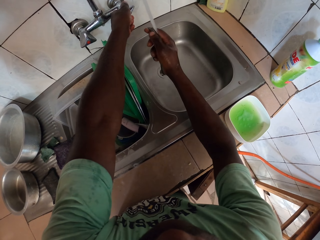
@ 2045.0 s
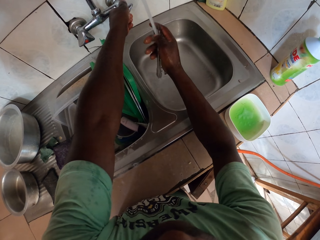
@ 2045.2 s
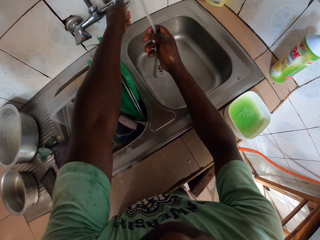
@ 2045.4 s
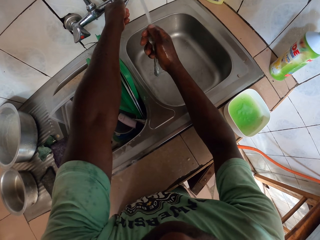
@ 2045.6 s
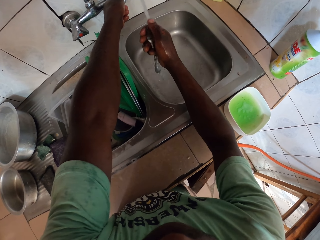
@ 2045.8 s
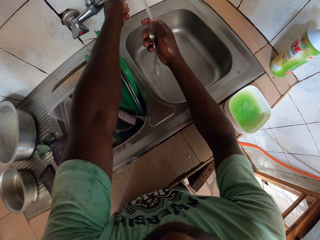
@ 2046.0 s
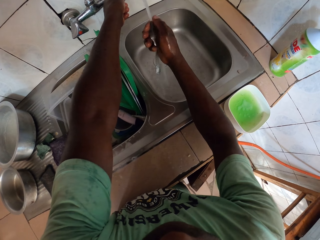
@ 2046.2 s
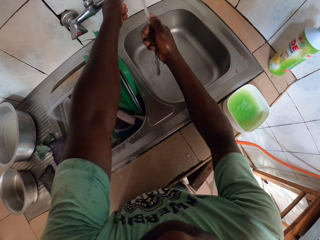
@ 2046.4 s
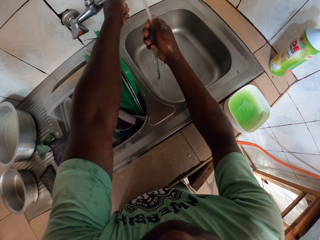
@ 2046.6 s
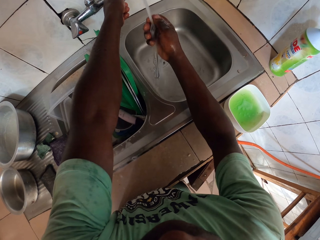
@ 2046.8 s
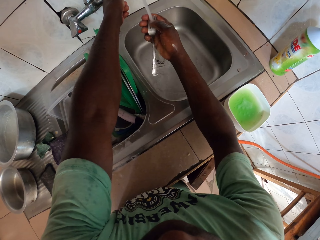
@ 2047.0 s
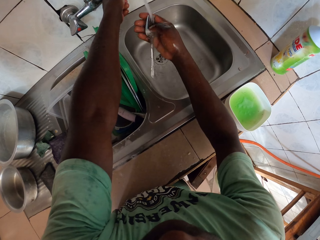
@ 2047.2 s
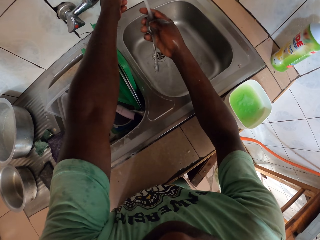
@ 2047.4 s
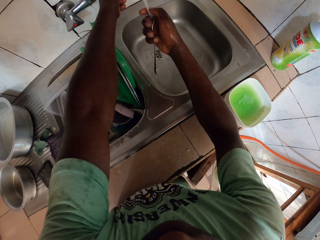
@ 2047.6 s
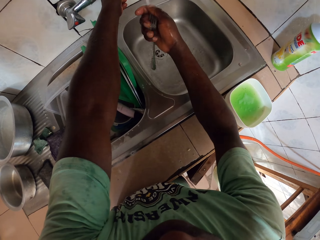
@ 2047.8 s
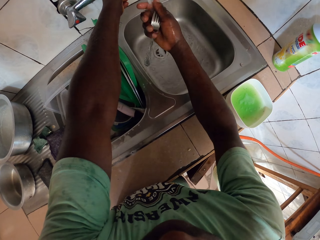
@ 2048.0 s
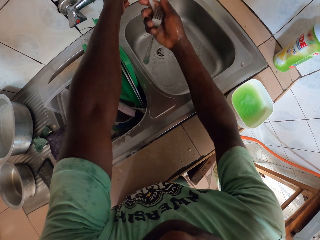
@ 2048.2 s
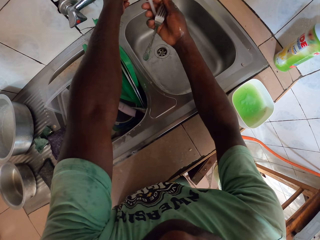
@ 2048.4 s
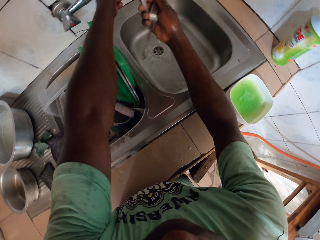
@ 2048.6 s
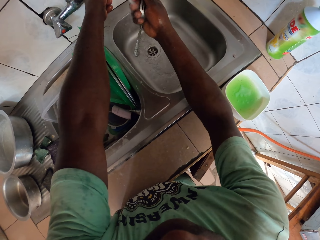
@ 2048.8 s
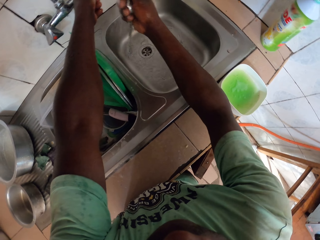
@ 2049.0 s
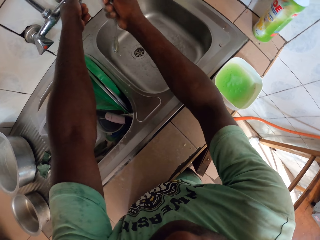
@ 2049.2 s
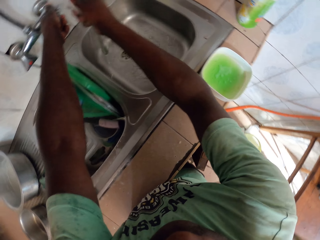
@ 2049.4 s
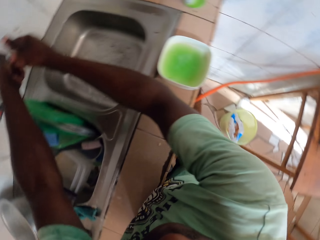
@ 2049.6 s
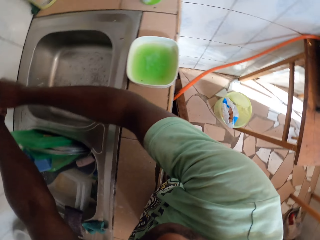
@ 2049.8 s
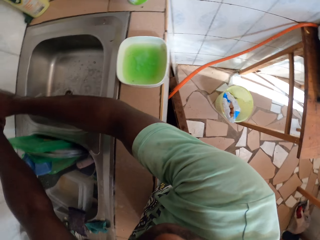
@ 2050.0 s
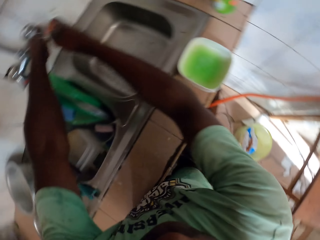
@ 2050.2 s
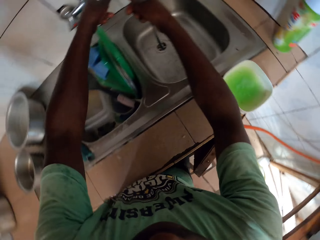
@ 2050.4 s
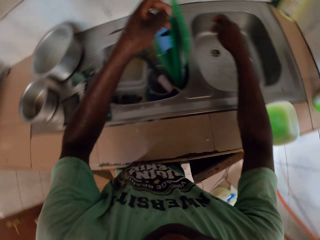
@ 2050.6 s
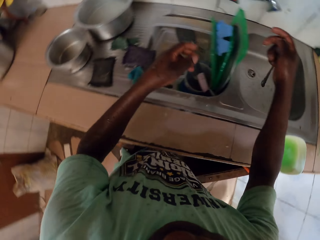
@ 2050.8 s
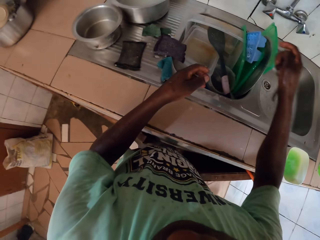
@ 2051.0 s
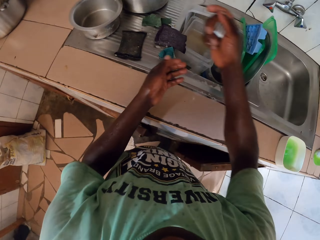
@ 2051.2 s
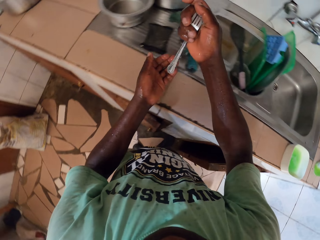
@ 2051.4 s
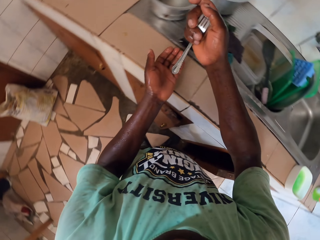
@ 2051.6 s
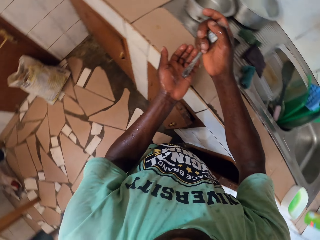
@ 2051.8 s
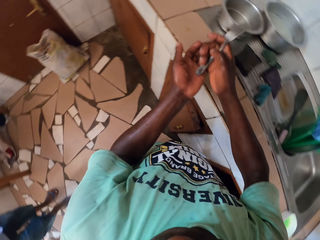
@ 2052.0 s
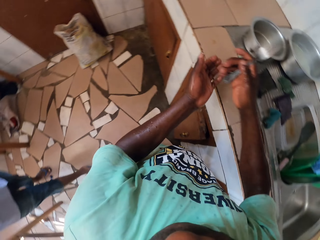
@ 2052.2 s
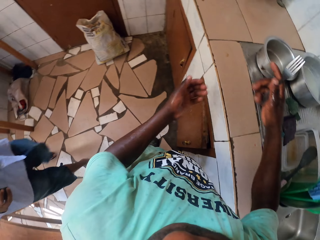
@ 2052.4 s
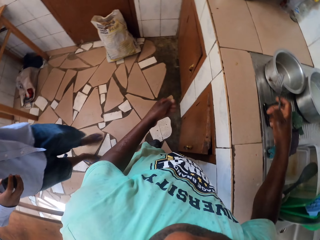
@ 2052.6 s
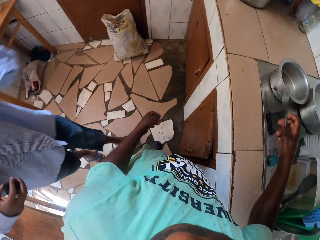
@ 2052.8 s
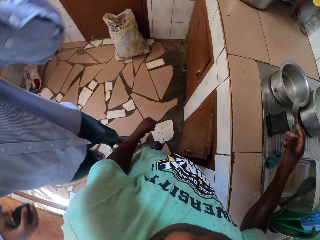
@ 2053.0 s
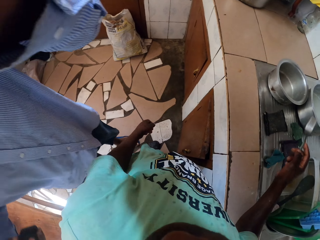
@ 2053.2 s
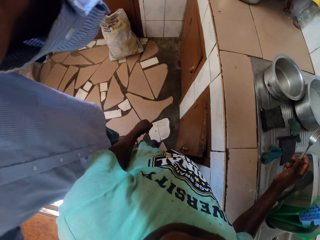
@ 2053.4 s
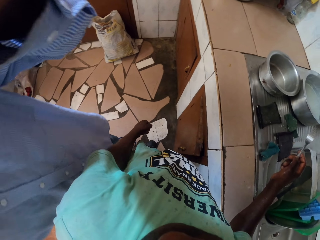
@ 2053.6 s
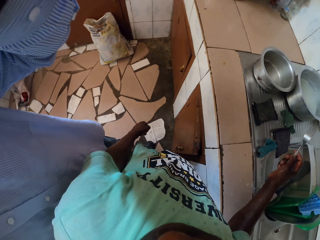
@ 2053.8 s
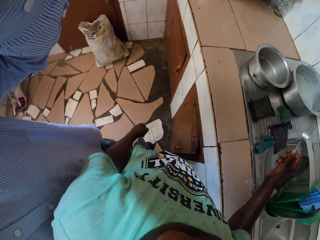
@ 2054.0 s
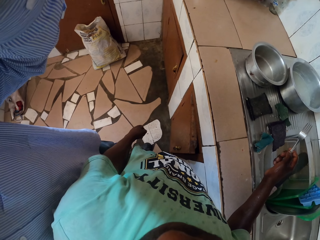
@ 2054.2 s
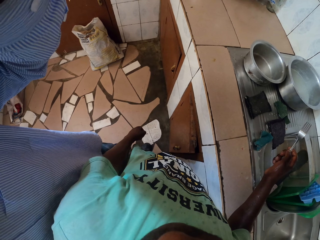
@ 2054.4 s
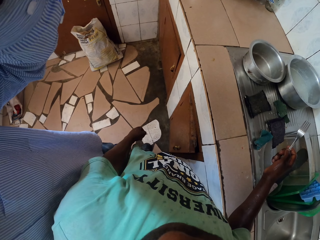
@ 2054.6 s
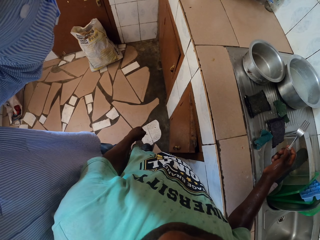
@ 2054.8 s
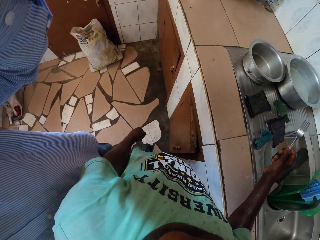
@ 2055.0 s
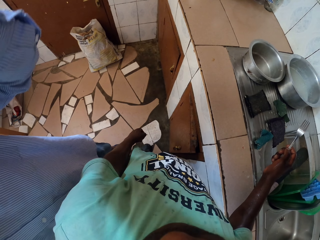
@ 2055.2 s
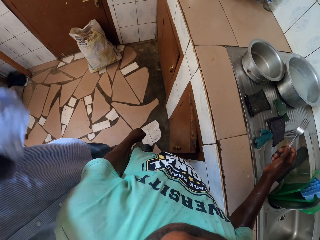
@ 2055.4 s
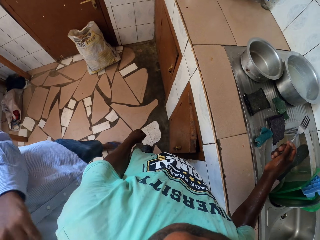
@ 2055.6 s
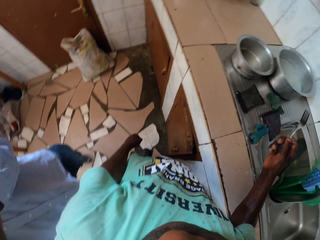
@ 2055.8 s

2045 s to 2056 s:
The camera wearer rinses the fork spoon with the tap water. He looks around. He rinses the fork spoon with the tap water and turns off the tap. He looks around. He stares at the fork spoon in his hand. A man walks towards the camera wearer. The man adjusts a camera and stands beside the camera wearer.

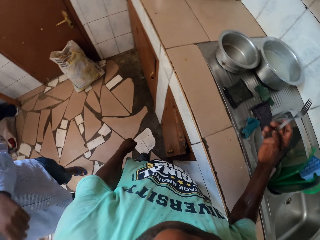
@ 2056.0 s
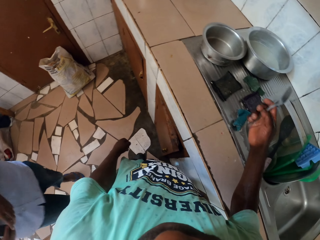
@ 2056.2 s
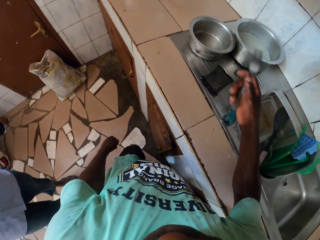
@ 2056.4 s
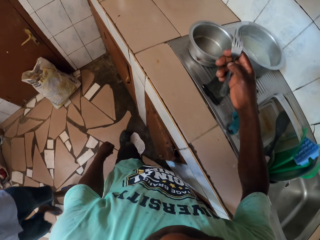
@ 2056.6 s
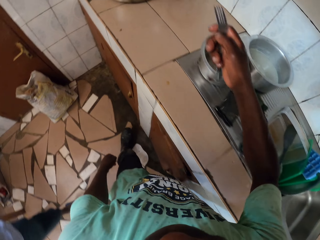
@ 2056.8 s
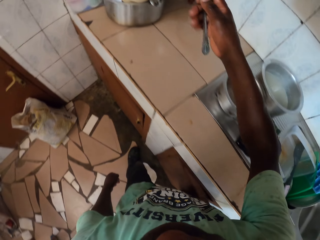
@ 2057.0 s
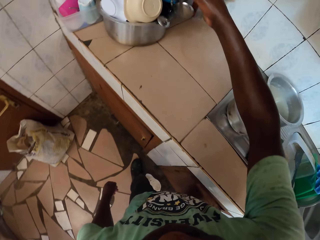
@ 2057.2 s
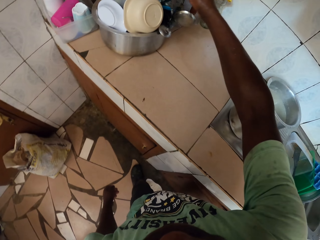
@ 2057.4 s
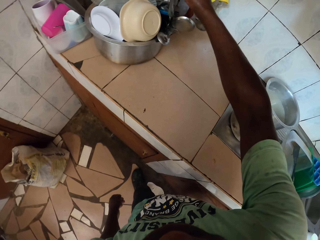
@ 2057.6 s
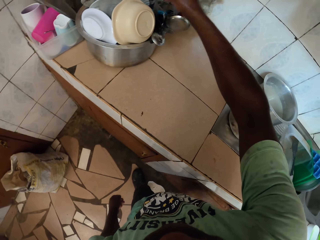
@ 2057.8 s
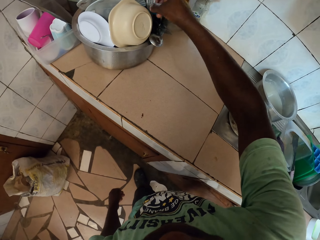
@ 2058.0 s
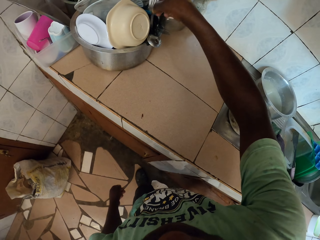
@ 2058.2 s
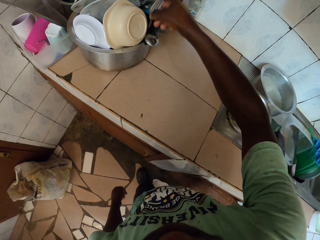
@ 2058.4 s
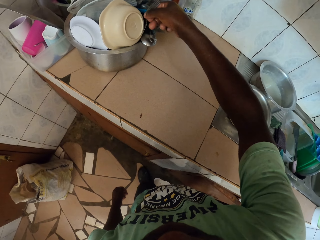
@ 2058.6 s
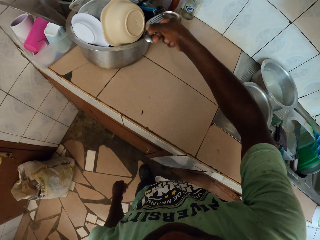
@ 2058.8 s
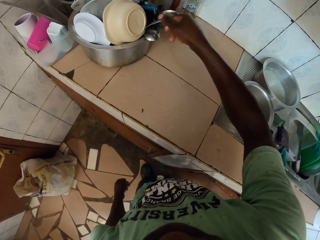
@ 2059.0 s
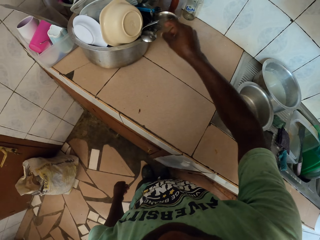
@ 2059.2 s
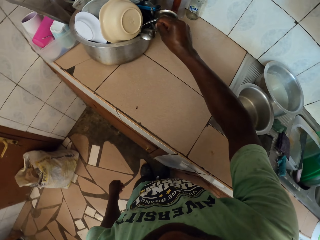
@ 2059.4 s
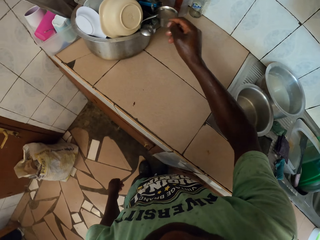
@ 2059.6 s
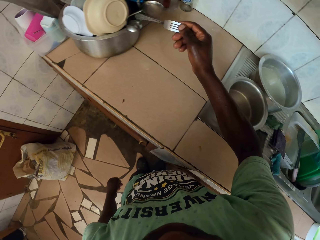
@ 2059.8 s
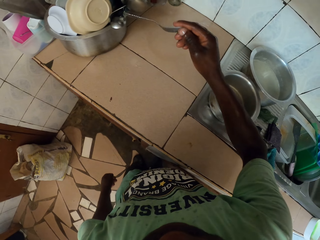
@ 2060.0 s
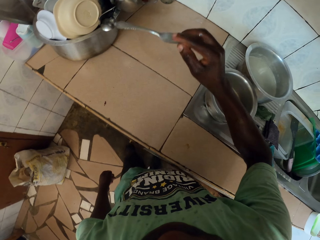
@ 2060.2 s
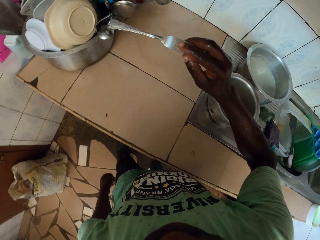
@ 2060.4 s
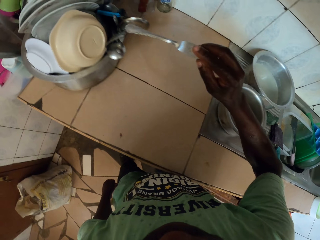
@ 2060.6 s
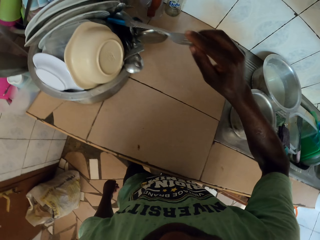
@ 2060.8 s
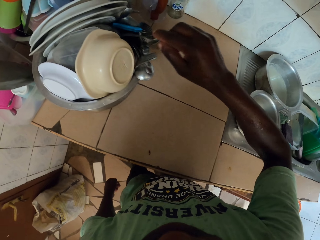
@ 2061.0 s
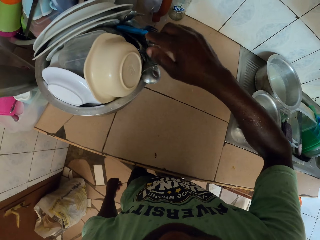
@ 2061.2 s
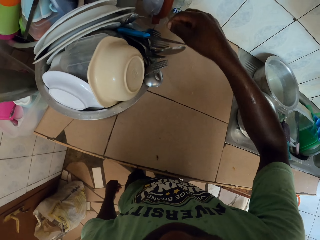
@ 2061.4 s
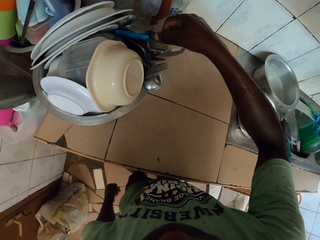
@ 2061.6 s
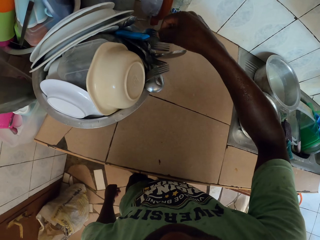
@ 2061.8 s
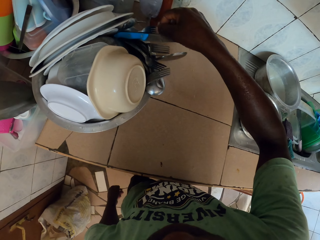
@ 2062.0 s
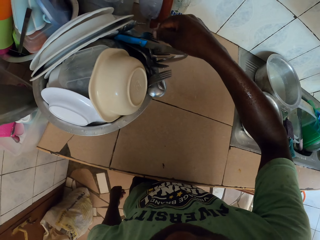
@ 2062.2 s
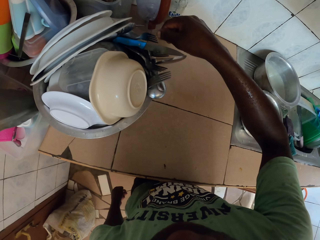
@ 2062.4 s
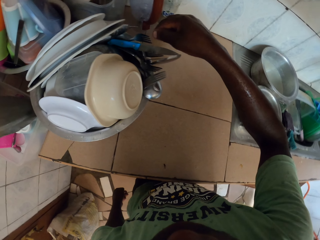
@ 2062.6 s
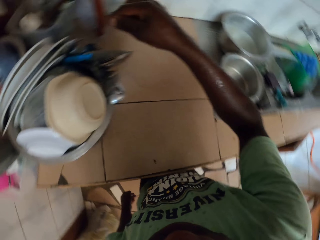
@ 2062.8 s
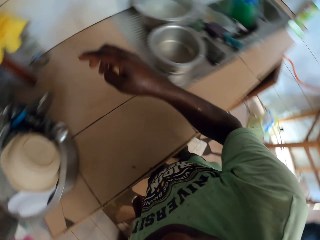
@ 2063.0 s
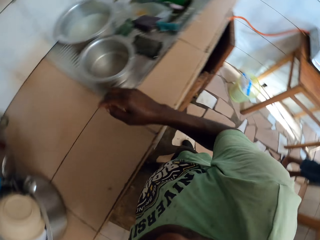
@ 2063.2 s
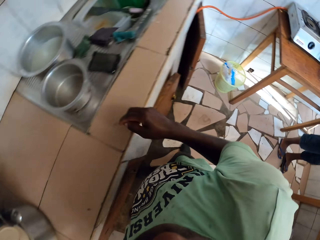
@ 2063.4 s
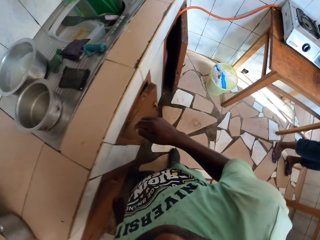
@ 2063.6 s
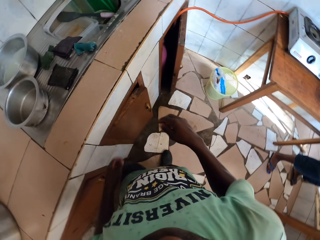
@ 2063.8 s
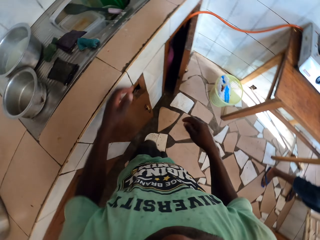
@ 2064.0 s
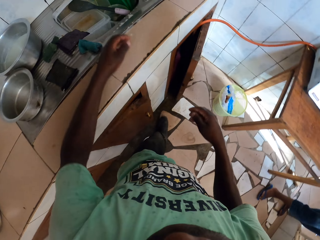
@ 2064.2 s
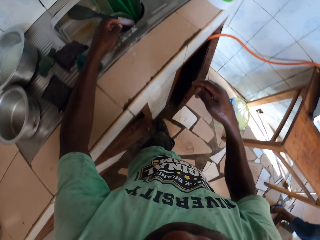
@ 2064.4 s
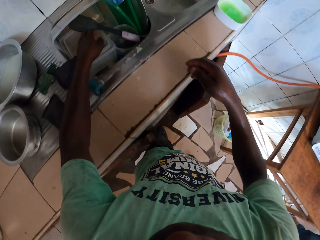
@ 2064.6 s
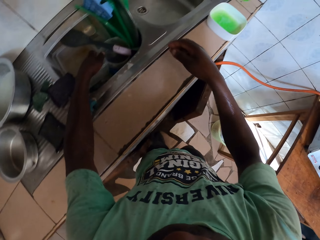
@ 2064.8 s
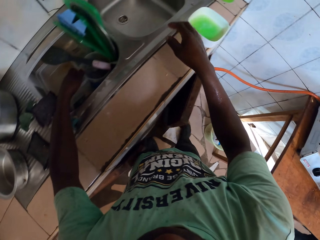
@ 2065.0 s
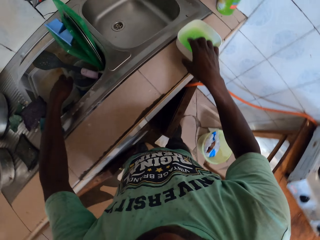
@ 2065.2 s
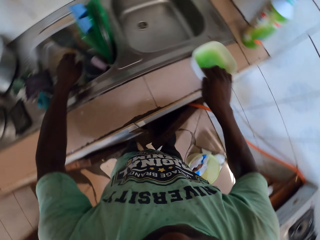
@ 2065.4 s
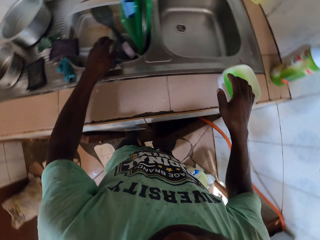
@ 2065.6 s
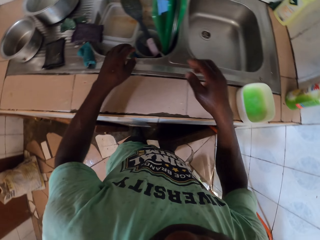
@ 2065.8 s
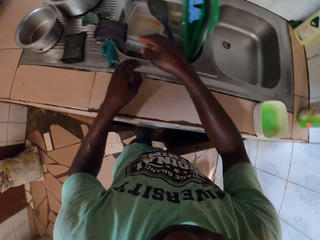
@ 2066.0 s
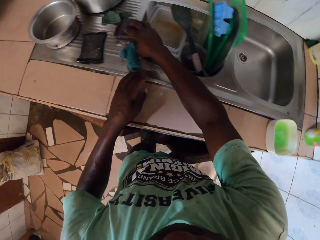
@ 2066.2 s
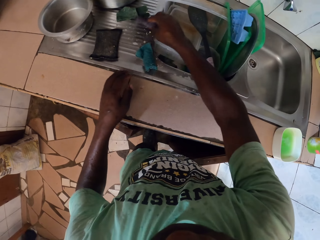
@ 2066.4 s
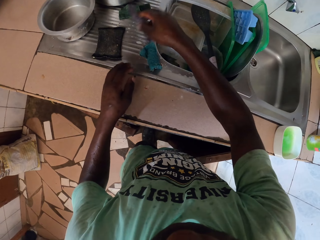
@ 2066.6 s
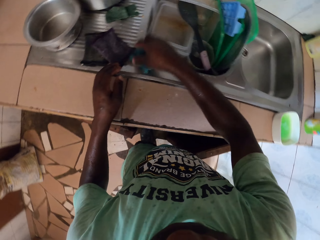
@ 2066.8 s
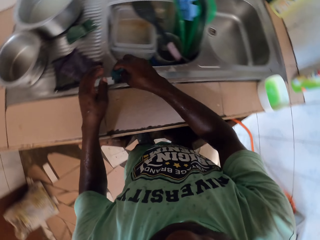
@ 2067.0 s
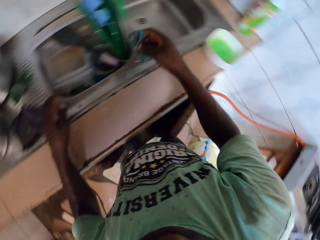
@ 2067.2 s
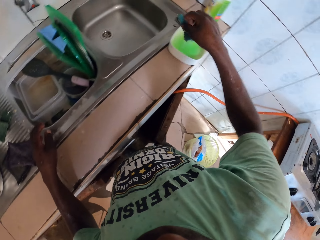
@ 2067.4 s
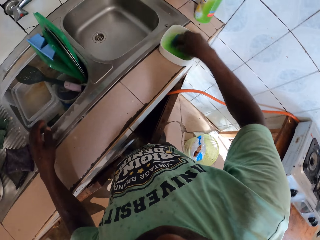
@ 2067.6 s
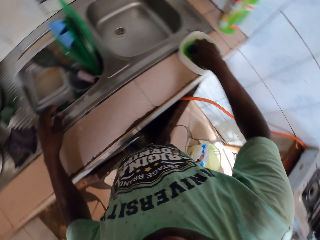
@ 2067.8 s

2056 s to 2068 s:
A man moves the legs. The camera wearer moves a leg. They put the fork spoon in a cooking pot with the right hand. They grab another fork spoon in the cooking pot. They pick a fork spoon from the cooking pot with the right hand. They stare at the fork spoon. They put the fork spoon in the cooking pot with the right hand. They grab another fork spoon in the cooking pot with the right hand. They touch a fork in the pot. They look around. They walk around. They touch a dish in the sink. They grab a plastic container in the sink. They push the dish across the countertop. They nip a white container with soap on the countertop of the sink. They stare around. They pick a sponge on the countertop with the right hand. They drop the sponge on the countertop with the right hand. They pick another sponge from the countertop with the right hand. They stare around.
